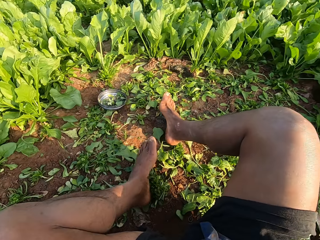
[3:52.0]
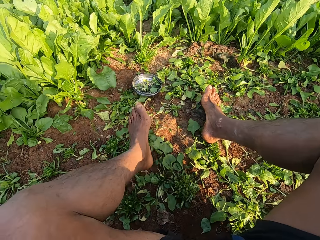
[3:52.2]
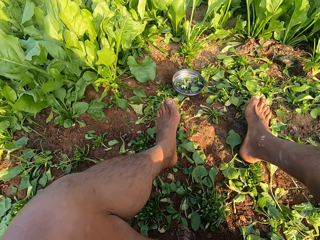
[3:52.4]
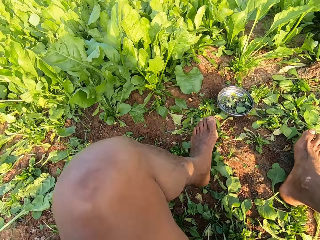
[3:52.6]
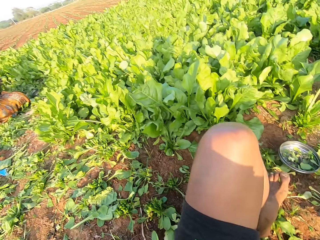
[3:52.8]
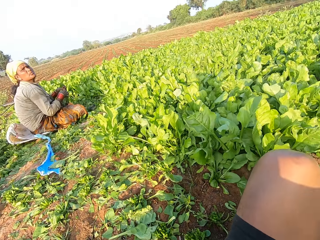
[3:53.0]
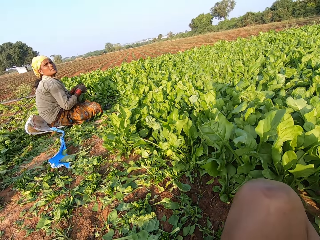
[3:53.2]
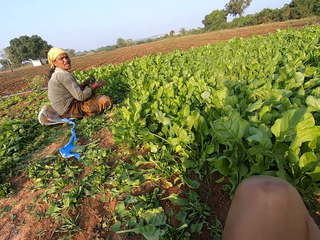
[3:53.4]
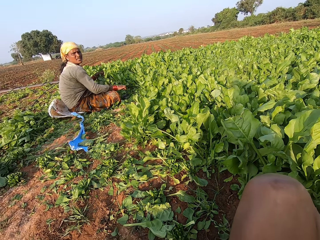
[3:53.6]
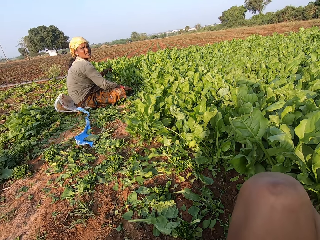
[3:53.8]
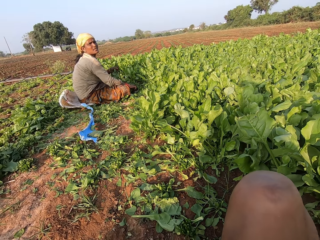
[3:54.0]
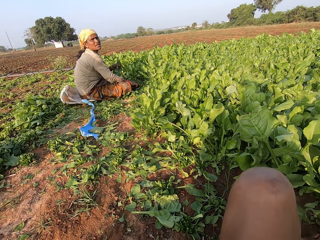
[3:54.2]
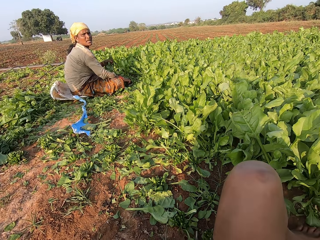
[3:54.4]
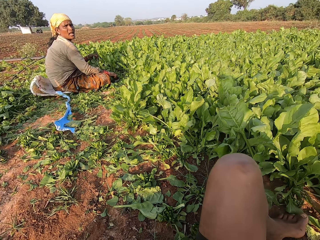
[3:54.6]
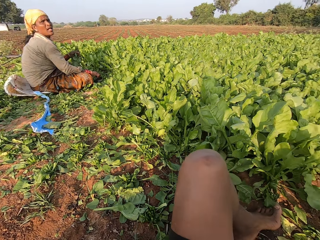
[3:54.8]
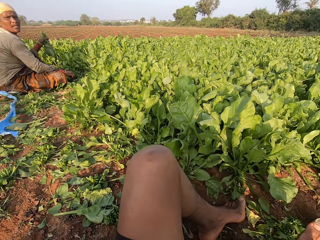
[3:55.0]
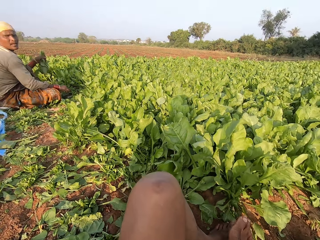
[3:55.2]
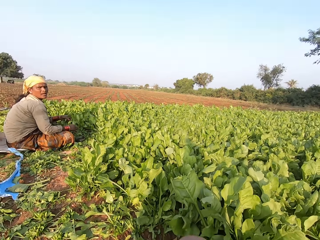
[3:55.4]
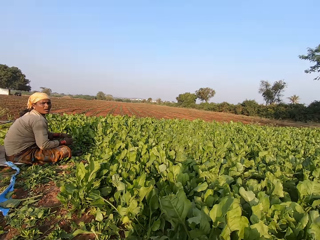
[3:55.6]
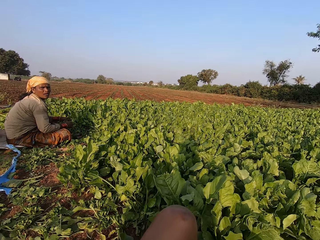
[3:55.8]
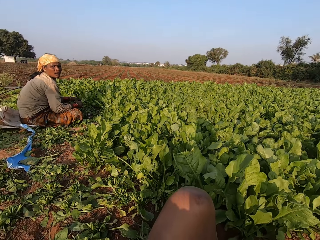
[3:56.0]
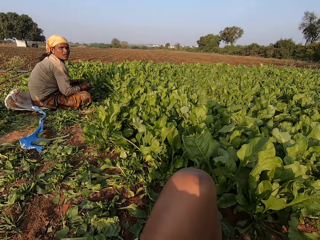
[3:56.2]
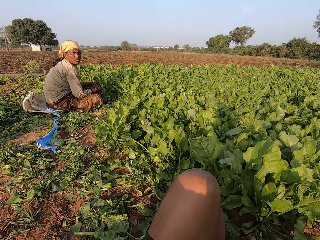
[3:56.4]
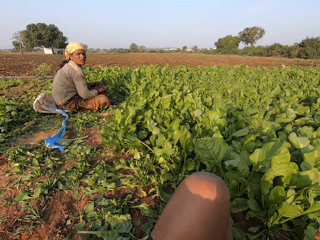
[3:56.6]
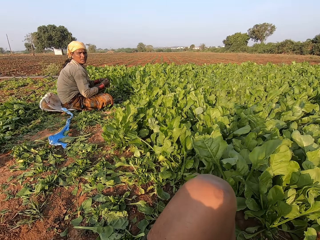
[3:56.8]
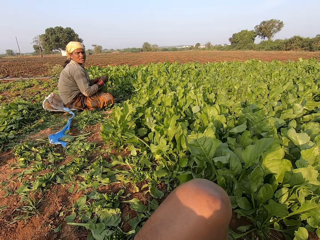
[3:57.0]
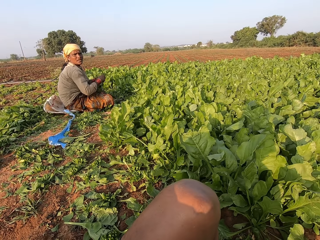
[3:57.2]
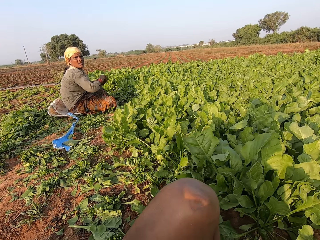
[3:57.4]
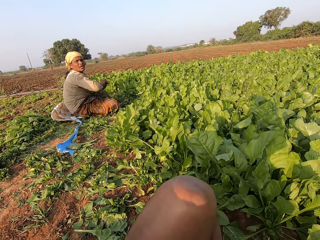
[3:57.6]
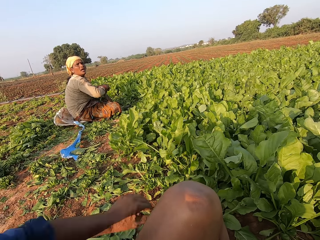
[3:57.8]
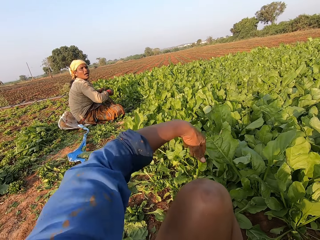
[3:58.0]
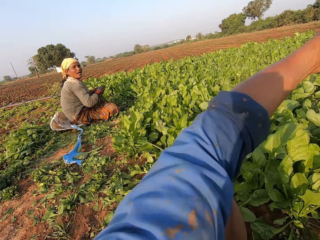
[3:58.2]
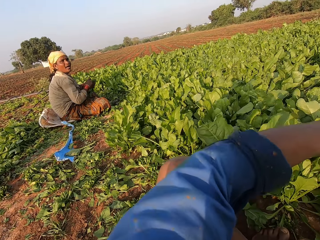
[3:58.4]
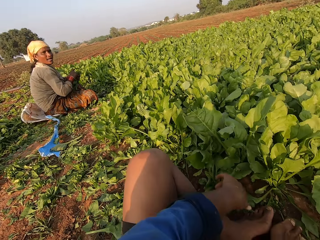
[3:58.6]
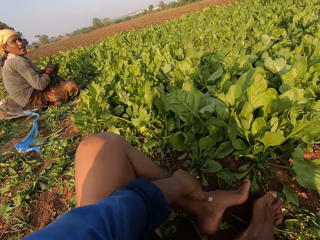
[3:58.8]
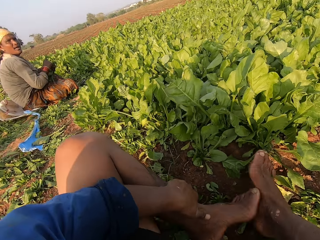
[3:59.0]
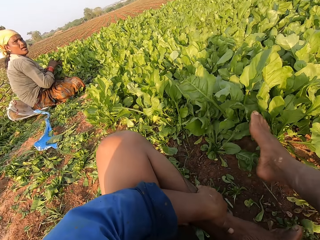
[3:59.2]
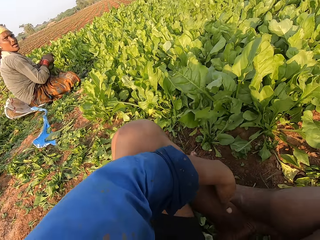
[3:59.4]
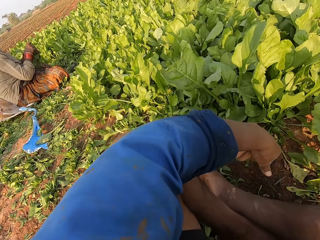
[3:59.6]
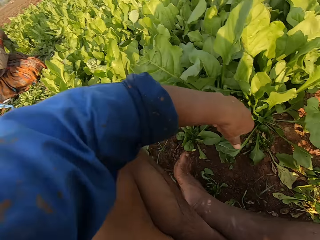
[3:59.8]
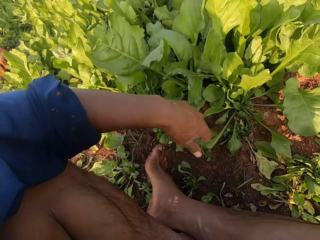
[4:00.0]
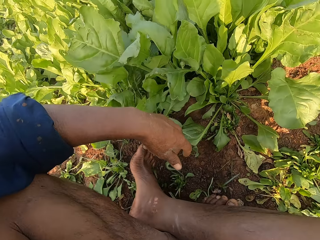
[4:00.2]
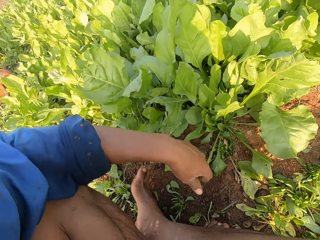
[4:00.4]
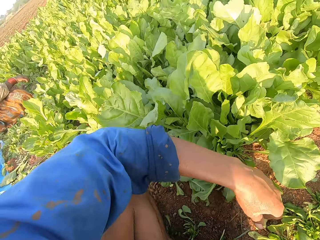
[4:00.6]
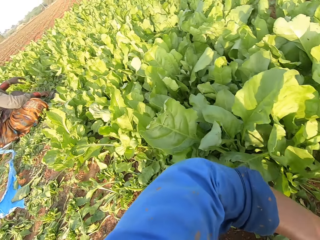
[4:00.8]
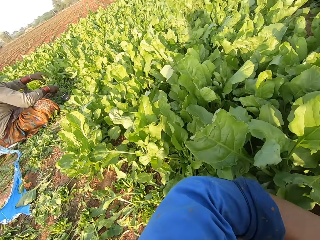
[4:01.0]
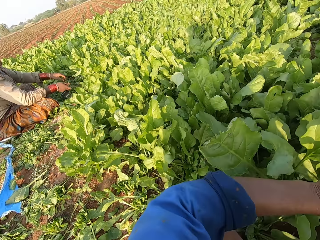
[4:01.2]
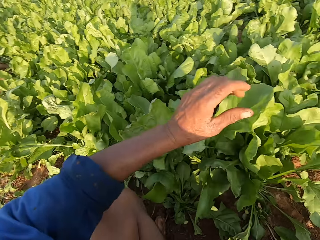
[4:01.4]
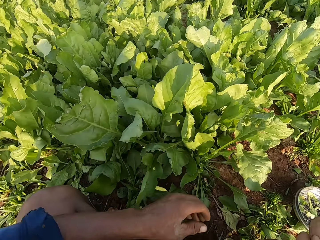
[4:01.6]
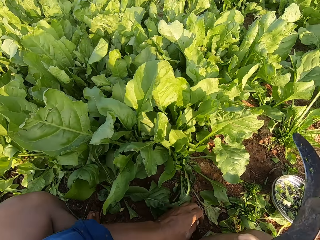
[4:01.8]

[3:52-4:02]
The camera wearer adjusts himself on the ground. He stretches his leg. A woman cuts the leaves. The camera wearer folds his leg.

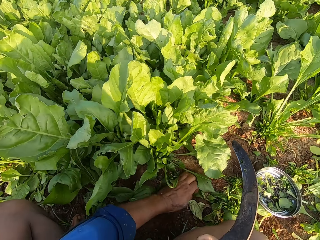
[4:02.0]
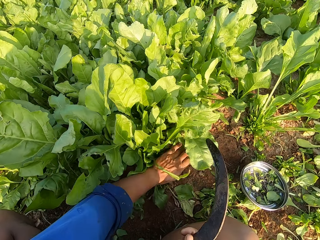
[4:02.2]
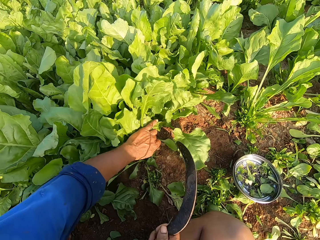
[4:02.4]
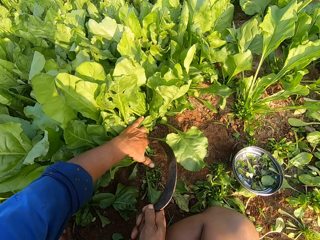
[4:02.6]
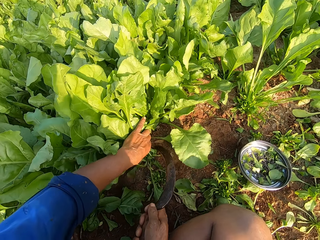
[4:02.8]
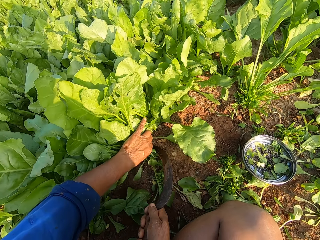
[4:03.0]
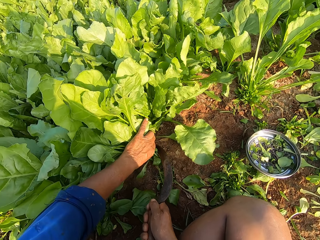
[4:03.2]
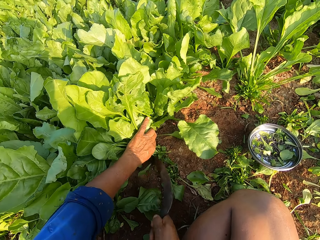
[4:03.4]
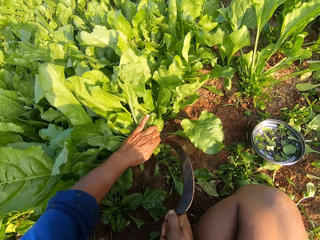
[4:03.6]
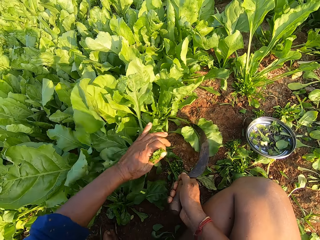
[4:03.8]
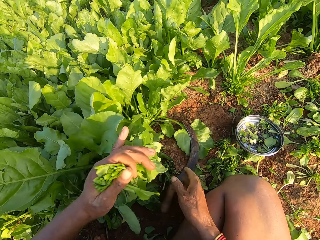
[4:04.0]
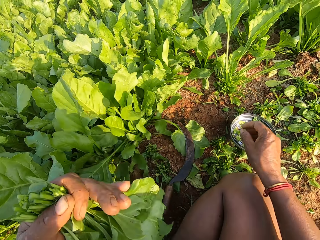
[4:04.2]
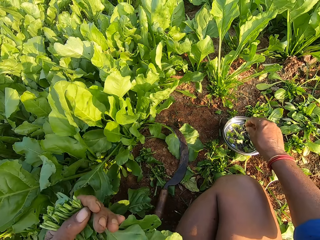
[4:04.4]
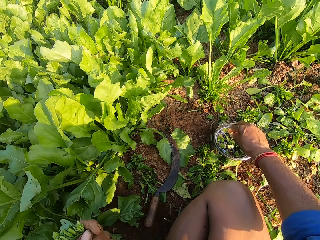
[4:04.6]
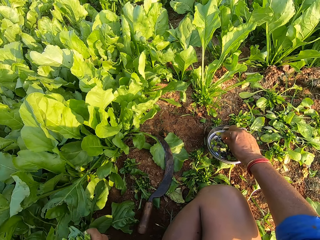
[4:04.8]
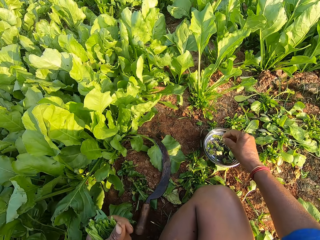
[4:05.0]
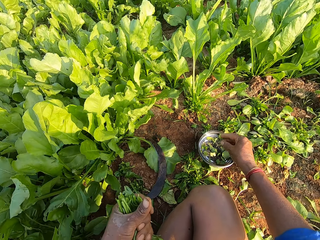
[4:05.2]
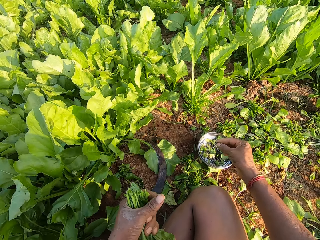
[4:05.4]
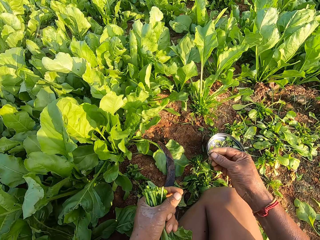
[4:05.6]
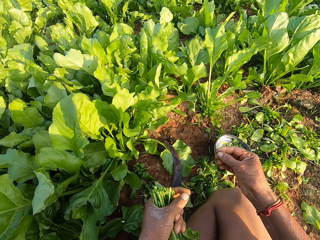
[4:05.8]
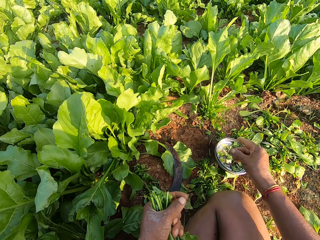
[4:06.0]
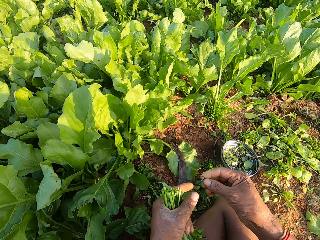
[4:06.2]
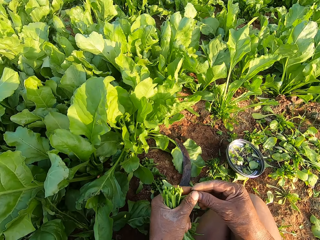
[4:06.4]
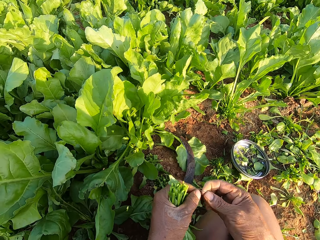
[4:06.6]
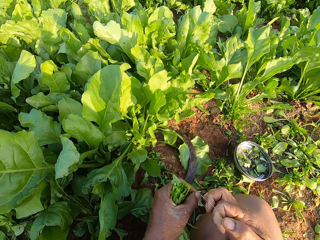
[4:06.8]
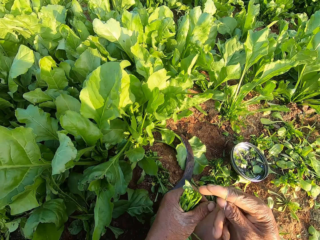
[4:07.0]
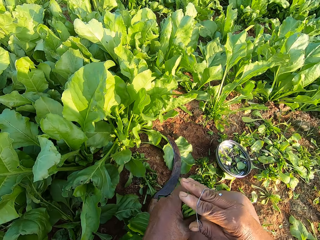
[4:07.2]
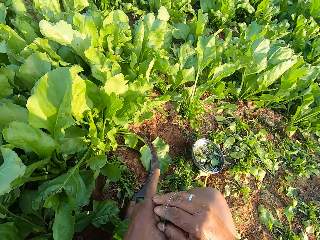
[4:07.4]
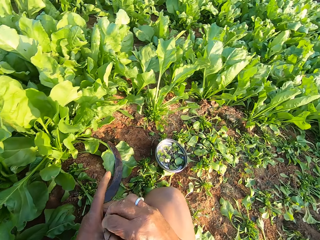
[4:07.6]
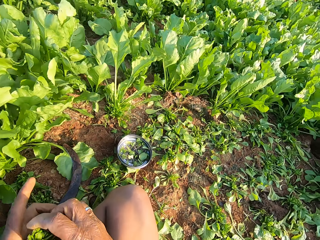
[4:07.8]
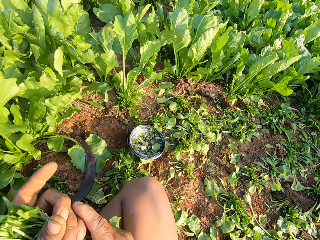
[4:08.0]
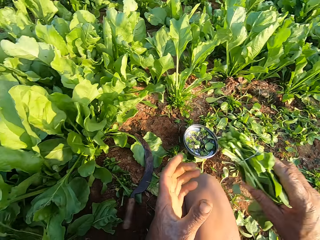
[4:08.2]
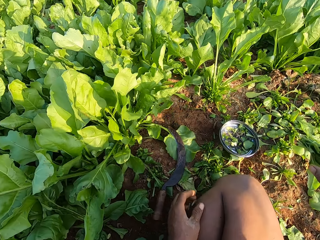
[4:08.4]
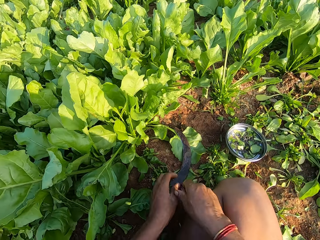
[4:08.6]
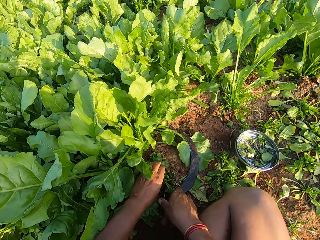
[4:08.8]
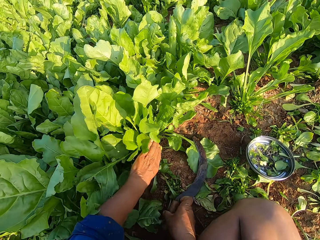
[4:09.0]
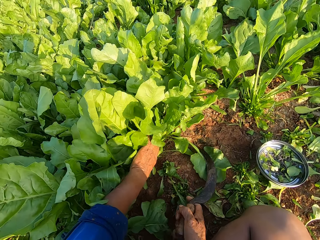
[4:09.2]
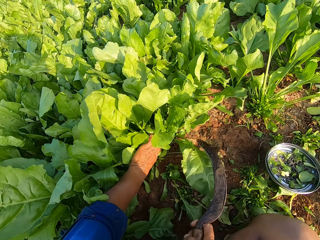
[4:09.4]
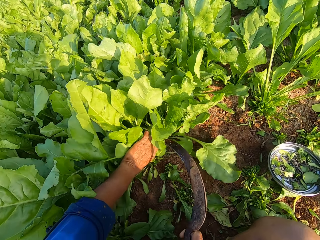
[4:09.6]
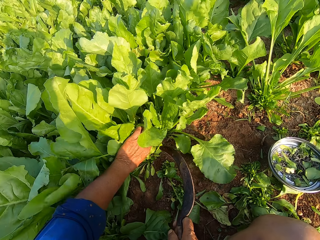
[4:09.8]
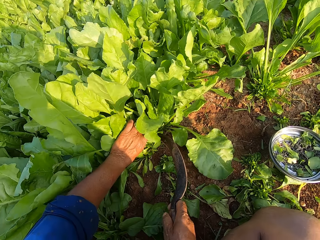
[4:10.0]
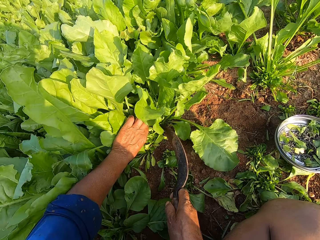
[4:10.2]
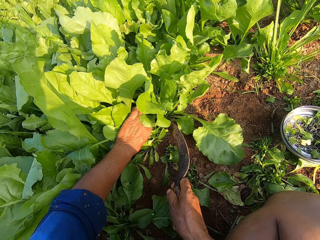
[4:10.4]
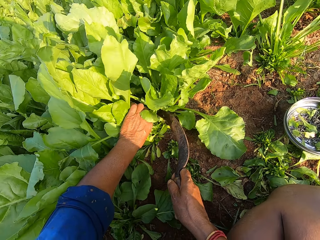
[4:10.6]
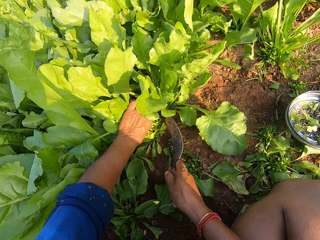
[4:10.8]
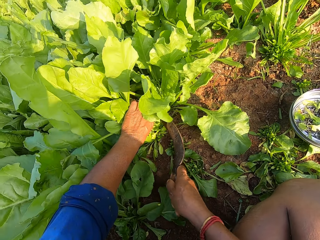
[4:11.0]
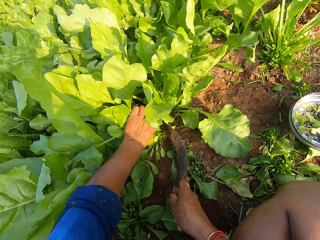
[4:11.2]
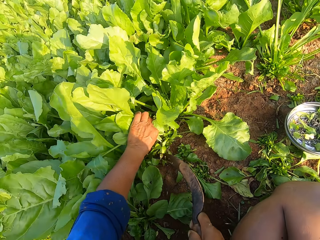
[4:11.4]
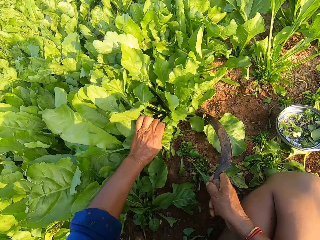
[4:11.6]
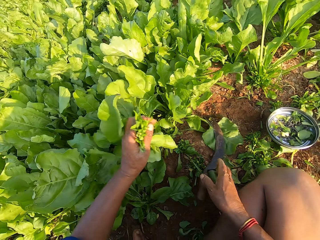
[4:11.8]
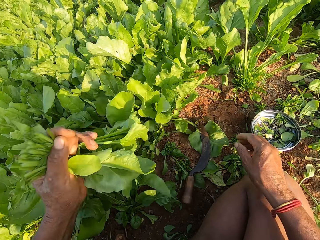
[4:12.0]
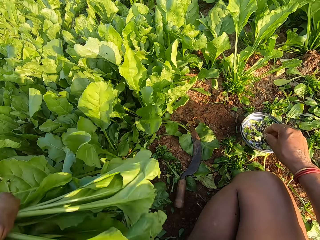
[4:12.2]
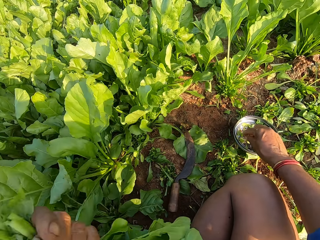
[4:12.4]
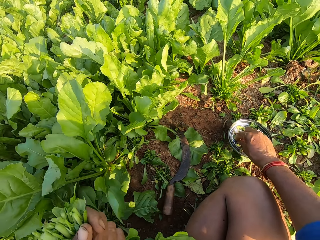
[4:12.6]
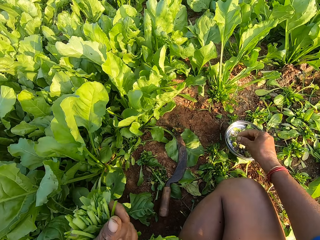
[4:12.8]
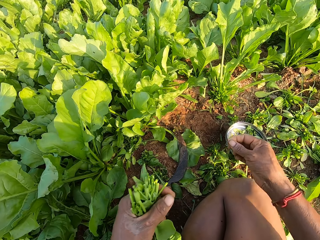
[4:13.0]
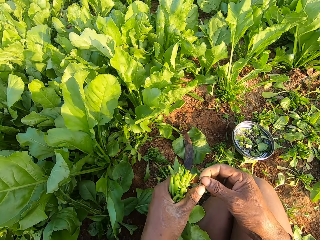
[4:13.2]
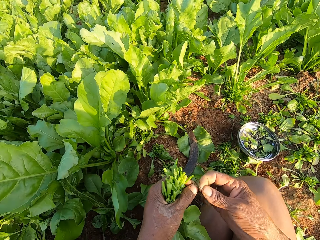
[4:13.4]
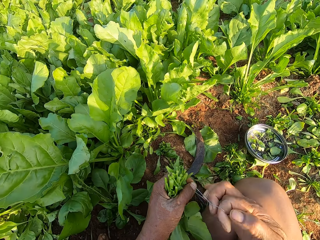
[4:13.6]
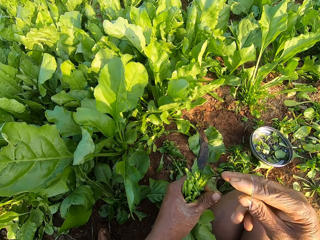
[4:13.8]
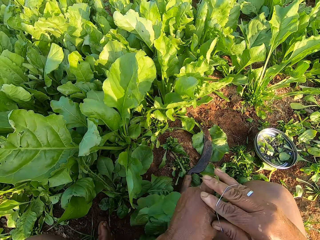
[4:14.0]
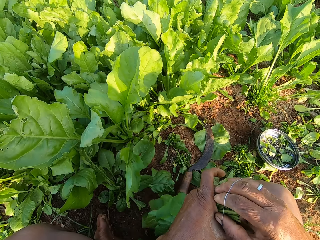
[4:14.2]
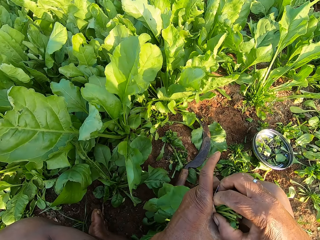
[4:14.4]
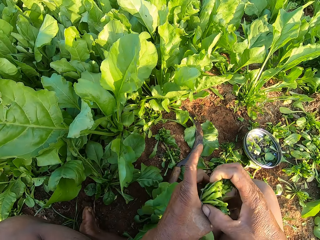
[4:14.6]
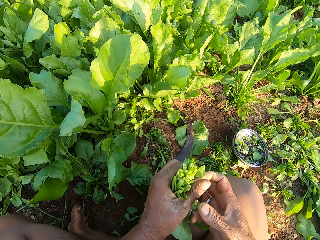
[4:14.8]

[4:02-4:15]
The camera wearer holds spinach on the ground with his left hand. He cuts the spinach from the ground with the sickle in his right hand. He picks the spinach from the ground with his left hand. He drops the sickle on the ground with his right hand. He picks a rubber band from the bowl with his right hand. He binds the spinach in his left hand with the rubber band with both hands. He passes the spinach from his left hand to his right hand. He drops the spinach on the ground with his right hand. He picks the sickle from the ground with his right hand. He holds the spinach on the ground with his left hand. He cuts the spinach from the ground with the sickle in his right hand. He picks the spinach from the ground with his left hand. He drops the sickle on the ground with his right hand. He picks a rubber band from the bowl with his right hand. He binds the spinach in his left hand with the rubber band with both hands.
